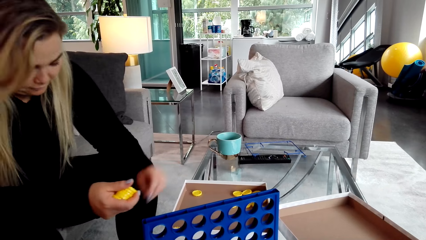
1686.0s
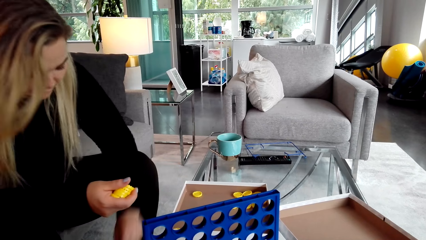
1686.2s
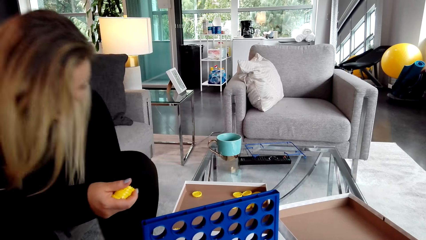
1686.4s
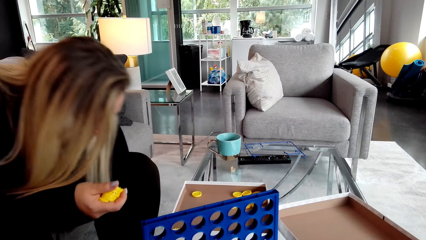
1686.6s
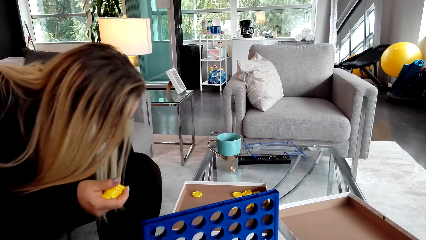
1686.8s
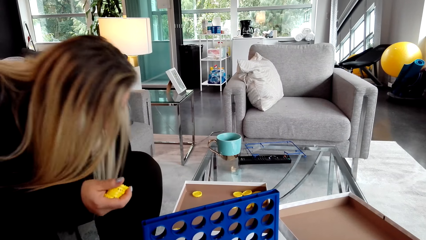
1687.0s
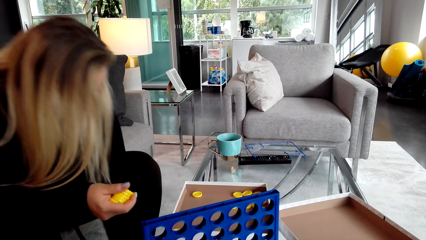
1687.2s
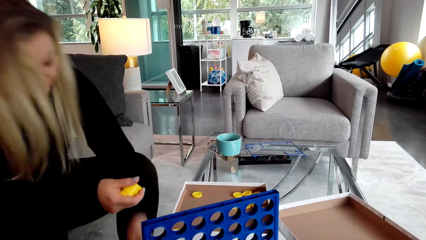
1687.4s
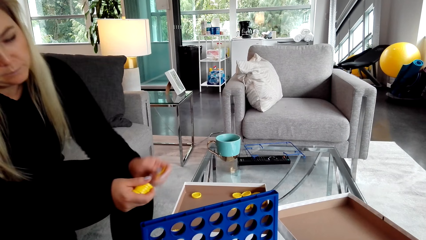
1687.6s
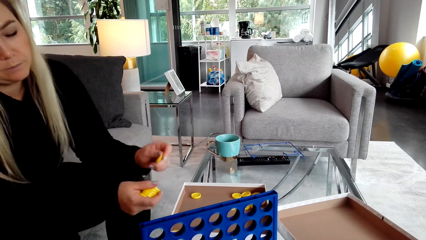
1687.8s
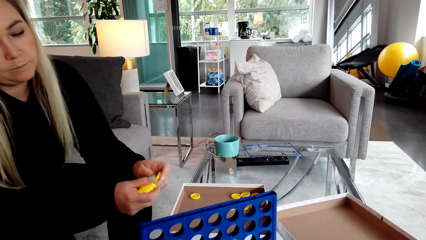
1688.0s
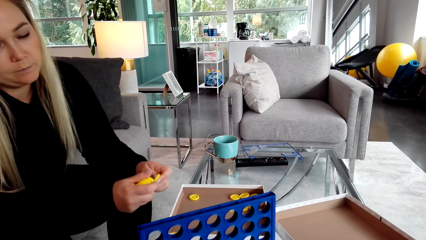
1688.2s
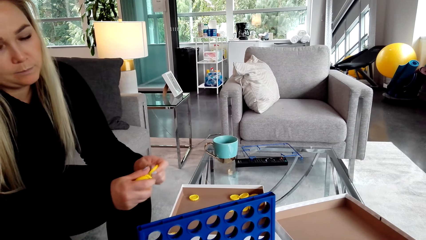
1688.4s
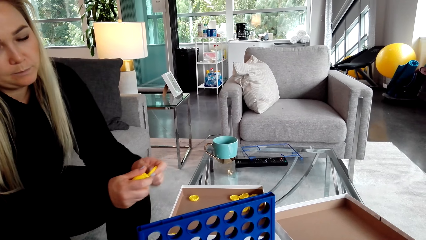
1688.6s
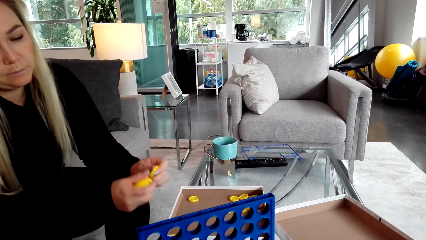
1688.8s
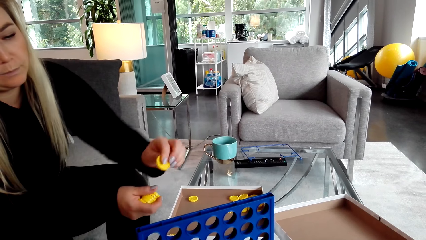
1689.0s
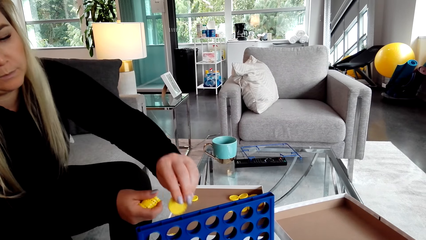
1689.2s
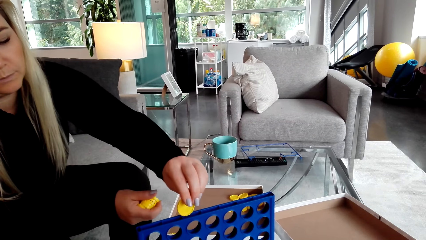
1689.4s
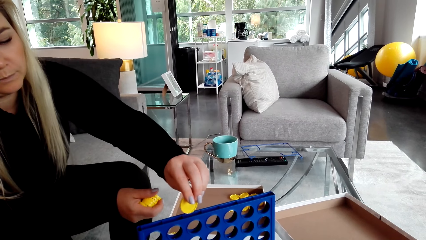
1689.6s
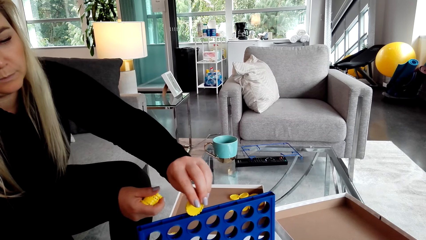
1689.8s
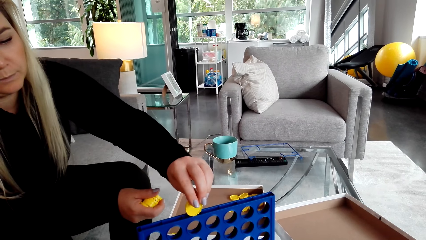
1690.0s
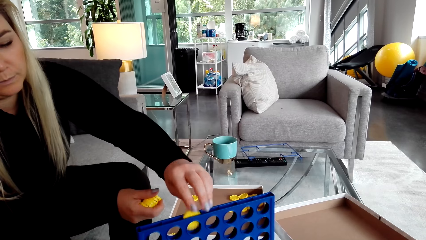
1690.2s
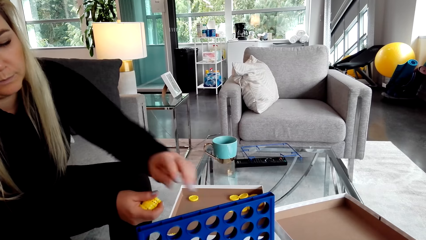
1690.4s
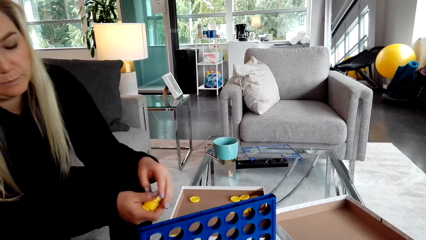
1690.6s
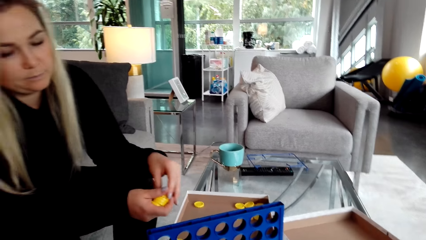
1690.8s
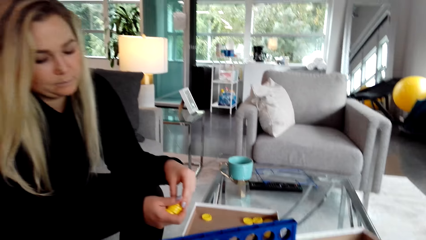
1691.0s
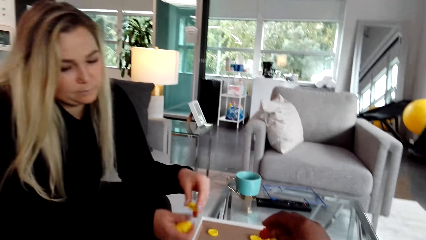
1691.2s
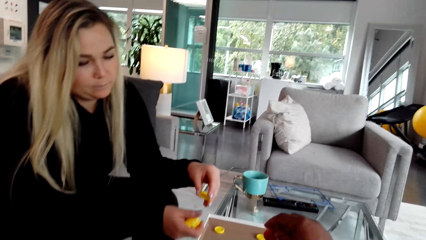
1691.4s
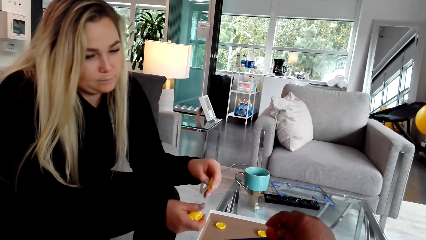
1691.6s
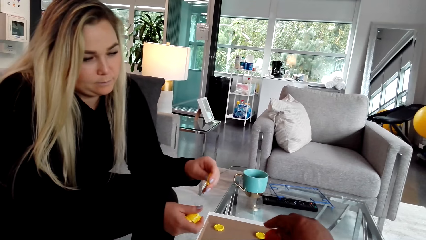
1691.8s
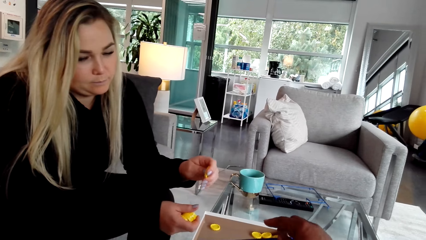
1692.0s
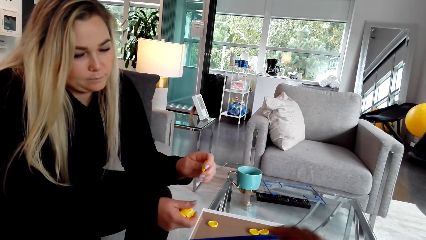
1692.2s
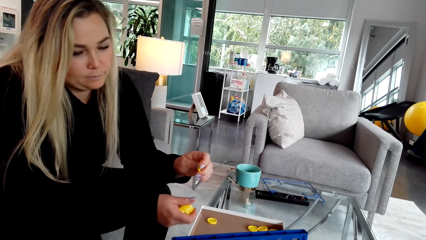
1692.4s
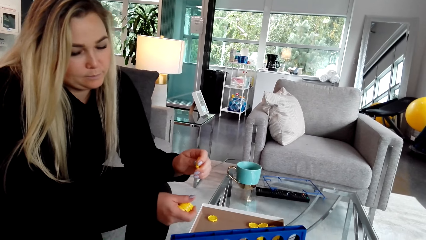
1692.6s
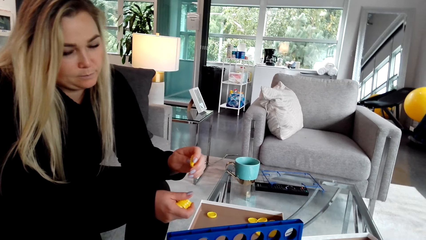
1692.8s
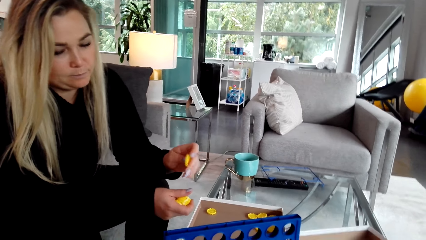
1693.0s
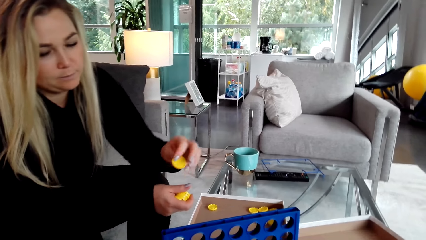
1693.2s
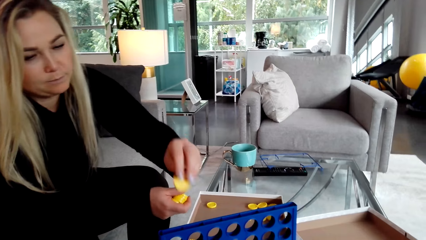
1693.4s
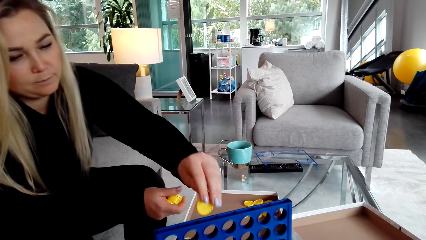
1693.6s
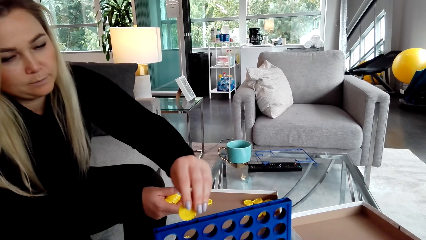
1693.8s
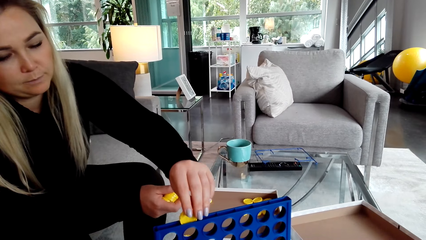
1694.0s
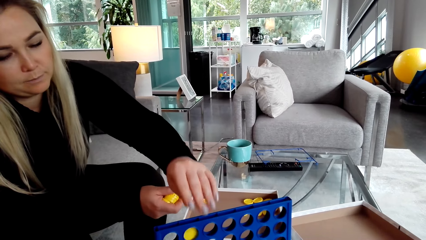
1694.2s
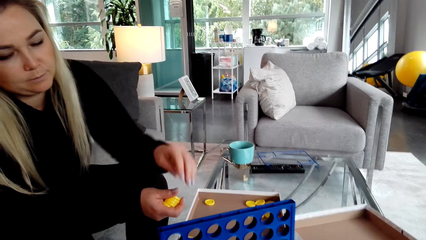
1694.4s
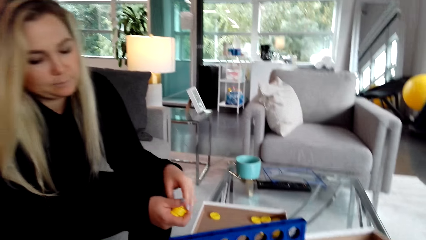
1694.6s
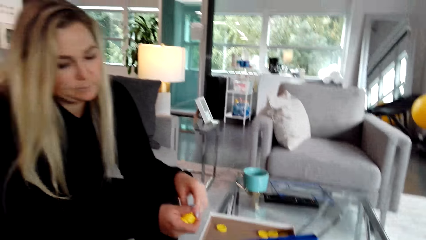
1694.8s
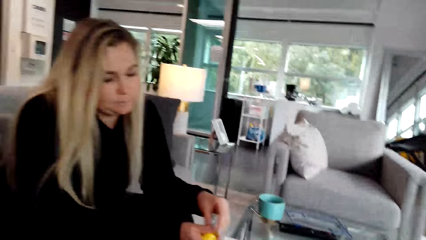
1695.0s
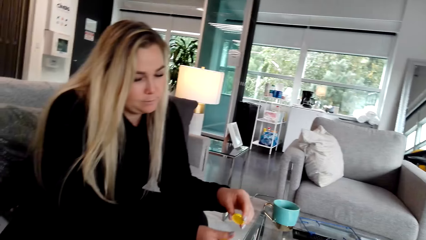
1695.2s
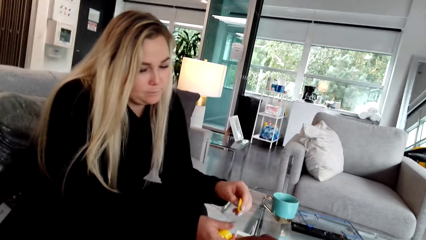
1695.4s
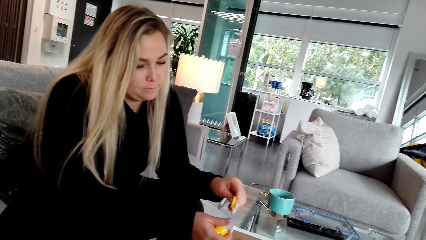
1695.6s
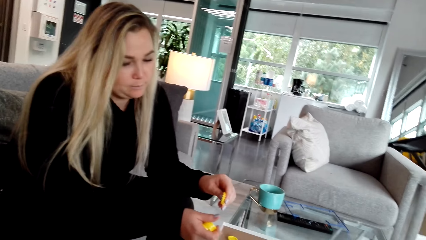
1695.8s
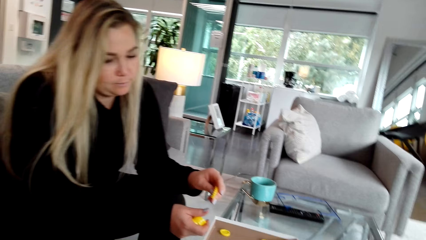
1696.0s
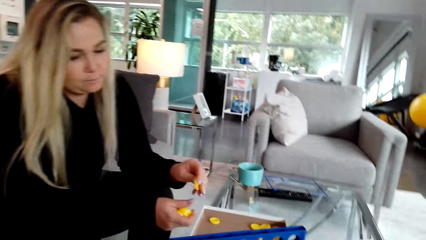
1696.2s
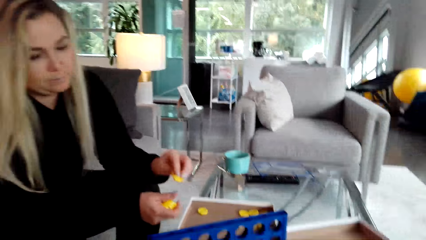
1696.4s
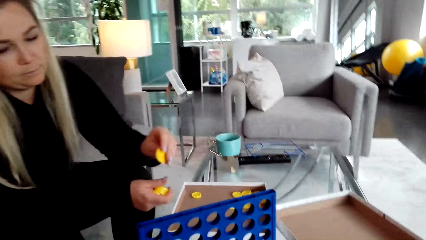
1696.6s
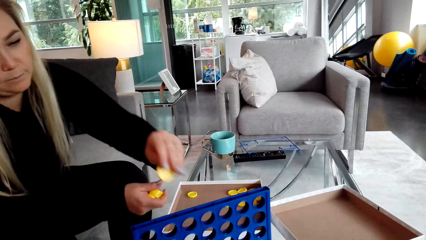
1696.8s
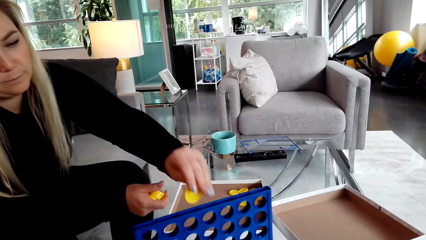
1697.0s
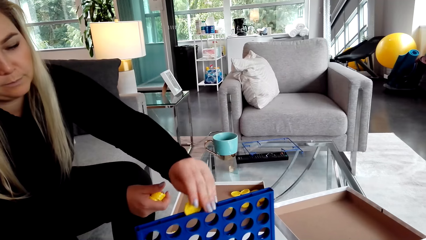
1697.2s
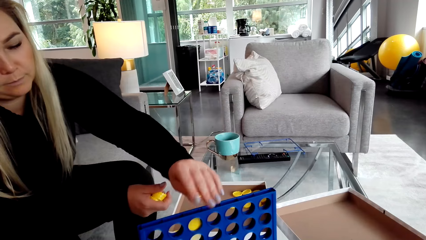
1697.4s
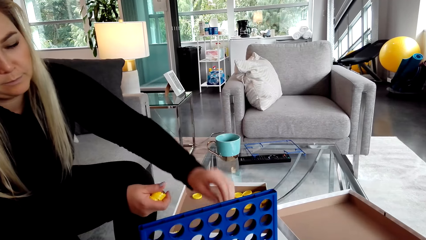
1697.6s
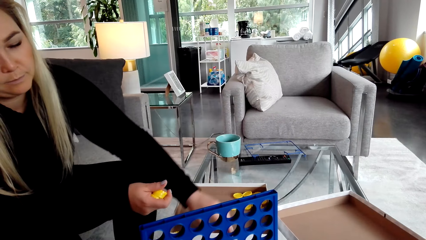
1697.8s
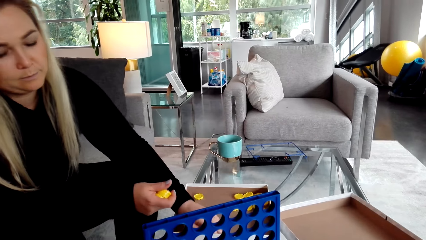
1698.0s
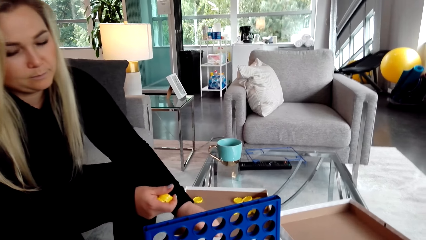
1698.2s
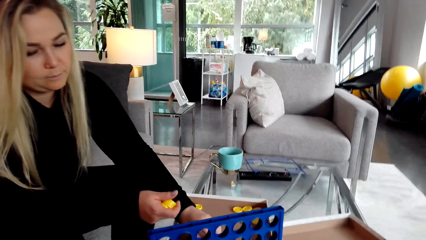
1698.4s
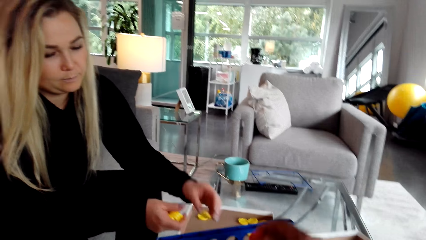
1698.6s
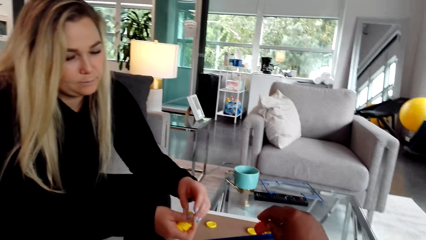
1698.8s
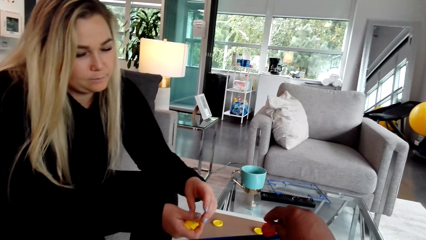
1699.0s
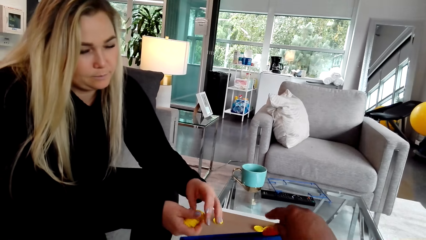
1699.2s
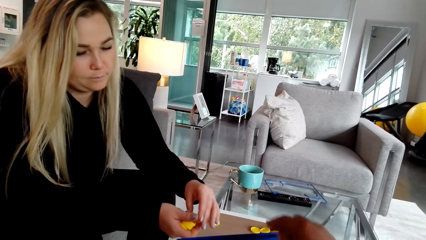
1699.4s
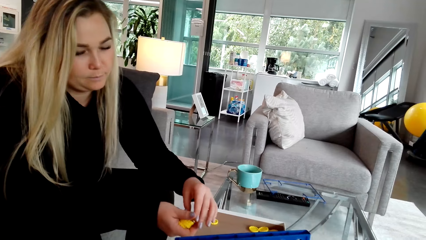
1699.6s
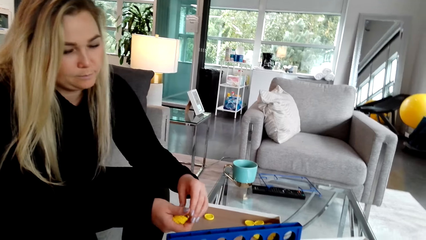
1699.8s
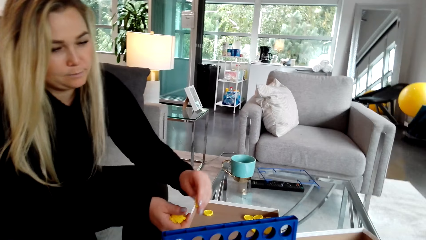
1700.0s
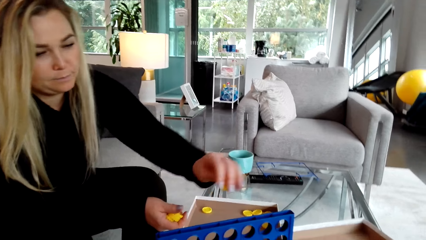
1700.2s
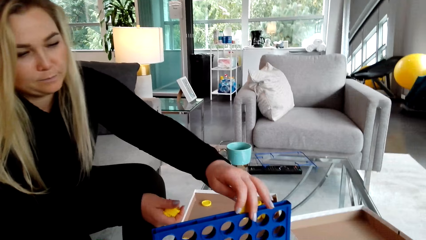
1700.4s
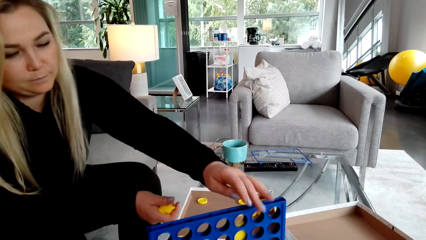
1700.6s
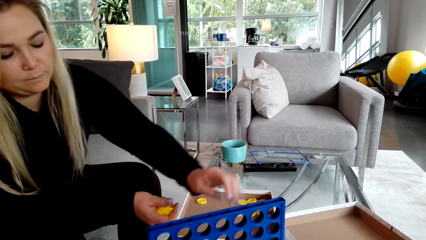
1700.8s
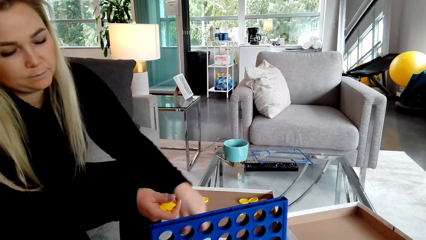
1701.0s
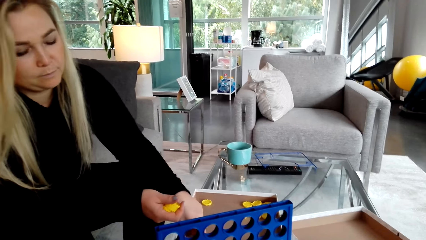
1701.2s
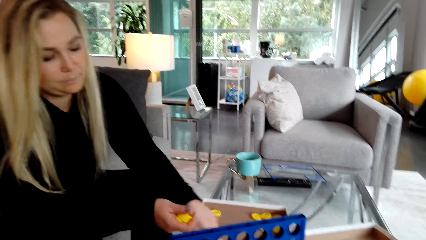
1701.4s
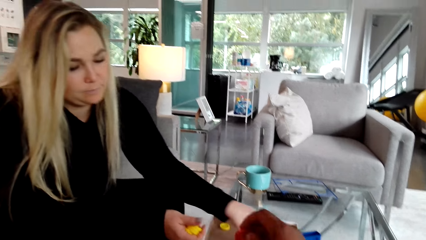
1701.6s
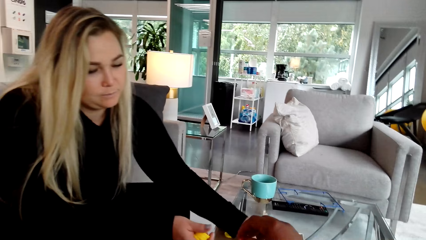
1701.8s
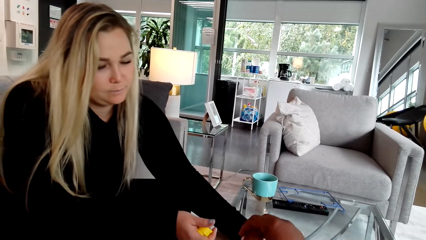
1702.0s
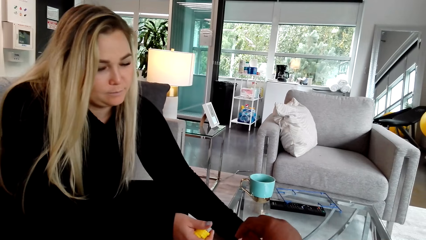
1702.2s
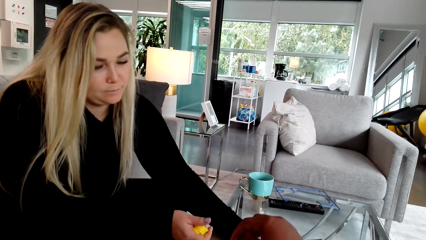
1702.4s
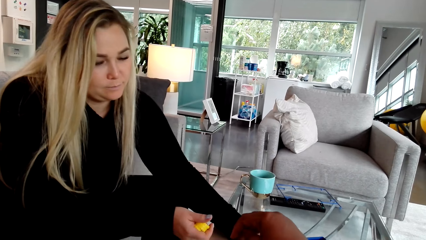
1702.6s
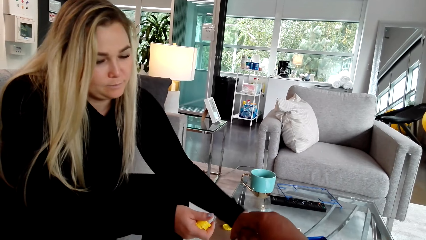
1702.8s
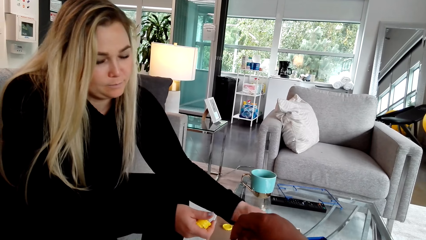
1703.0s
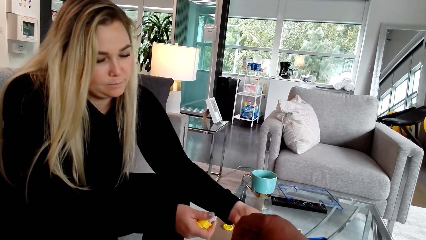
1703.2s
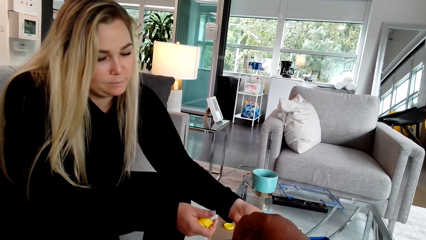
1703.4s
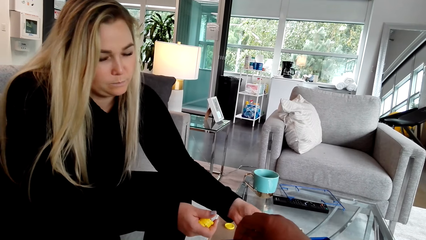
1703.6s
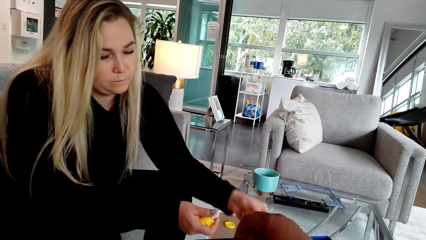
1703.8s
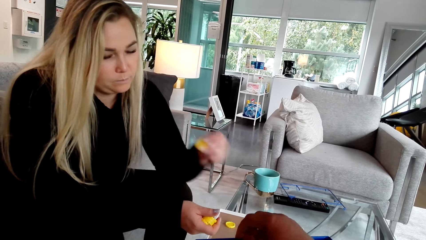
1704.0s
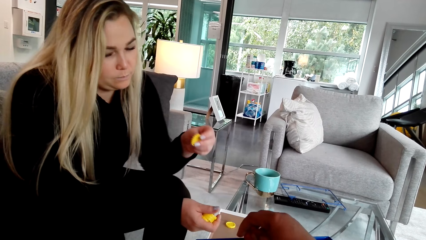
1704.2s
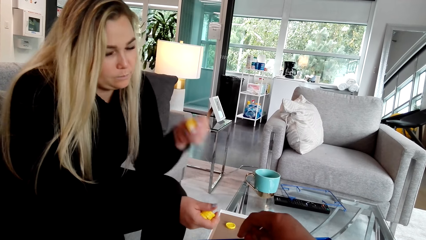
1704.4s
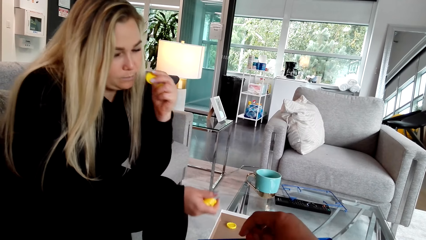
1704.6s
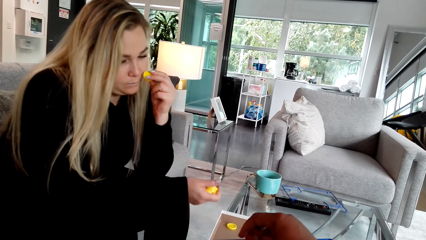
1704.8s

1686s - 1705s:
A woman picks a bottle cap. The woman puts the bottle cap in something. The camera wearer puts a bottle cap in something. She lifts her hand. The woman puts a bottle cap in something. The camera wearer looks around. She places the lid in the crate. The woman places lids in the crate. The camera wearer puts a bottle cap in something. The woman picks a bottle cap. The camera wearer places the lid in the crate.
